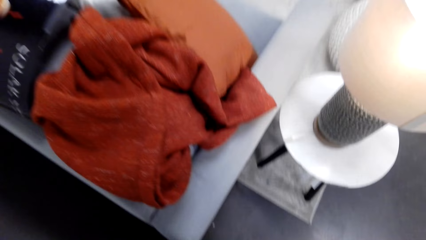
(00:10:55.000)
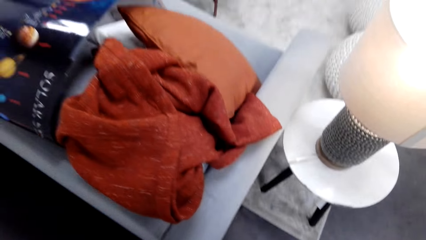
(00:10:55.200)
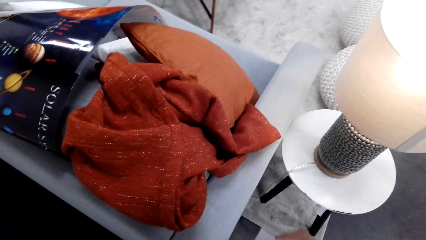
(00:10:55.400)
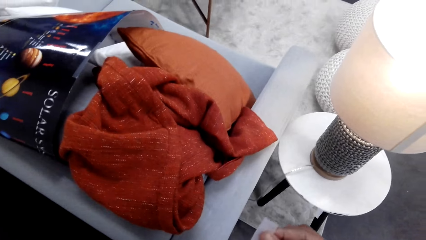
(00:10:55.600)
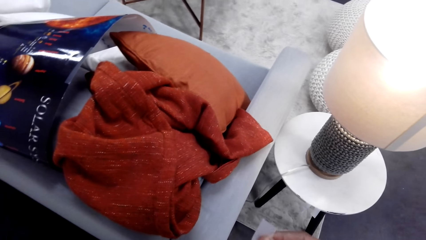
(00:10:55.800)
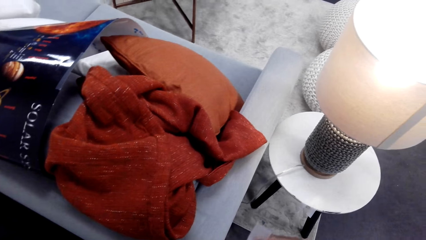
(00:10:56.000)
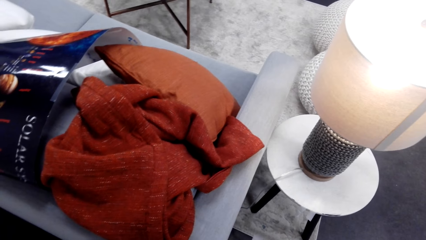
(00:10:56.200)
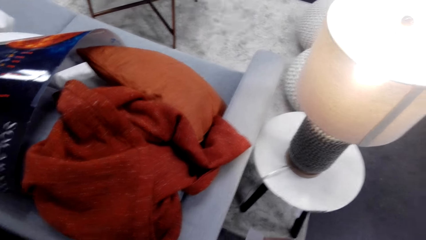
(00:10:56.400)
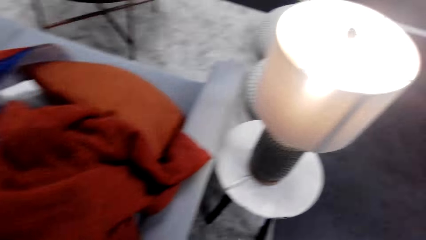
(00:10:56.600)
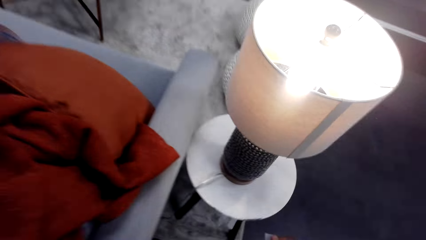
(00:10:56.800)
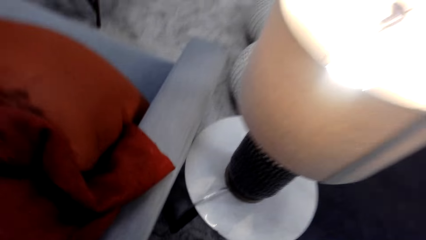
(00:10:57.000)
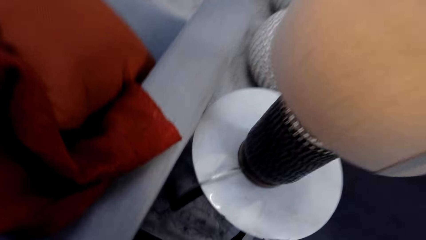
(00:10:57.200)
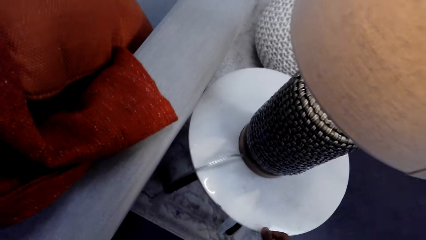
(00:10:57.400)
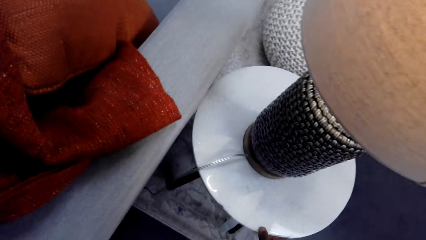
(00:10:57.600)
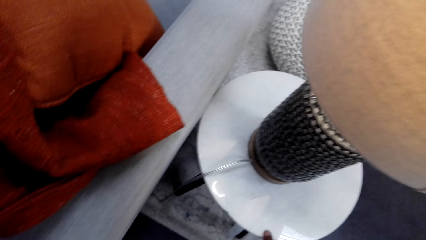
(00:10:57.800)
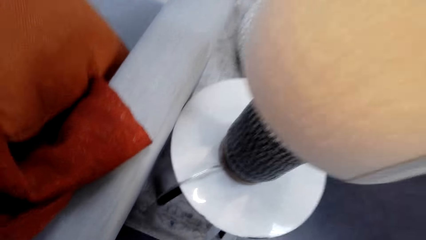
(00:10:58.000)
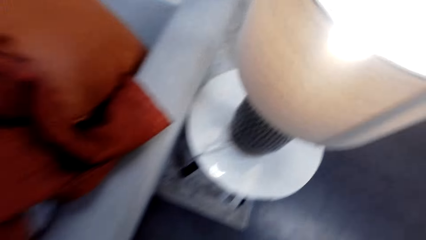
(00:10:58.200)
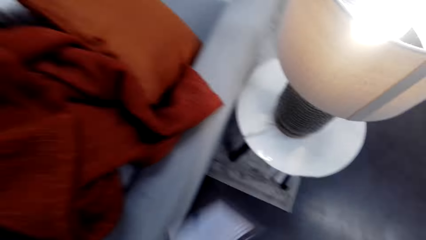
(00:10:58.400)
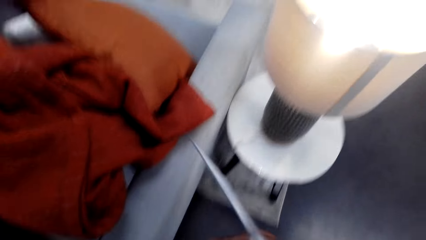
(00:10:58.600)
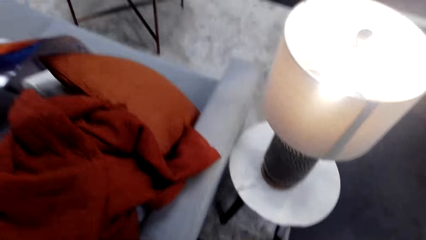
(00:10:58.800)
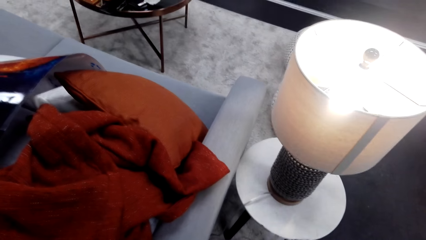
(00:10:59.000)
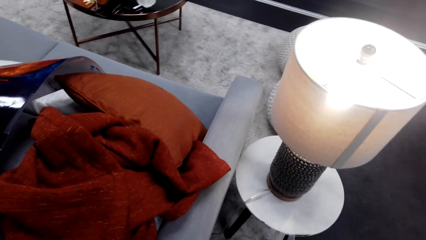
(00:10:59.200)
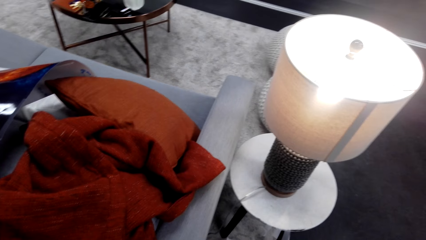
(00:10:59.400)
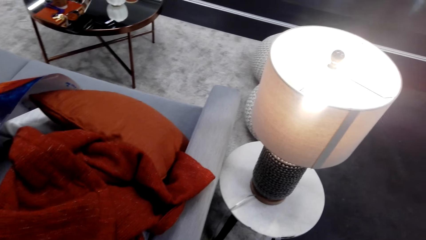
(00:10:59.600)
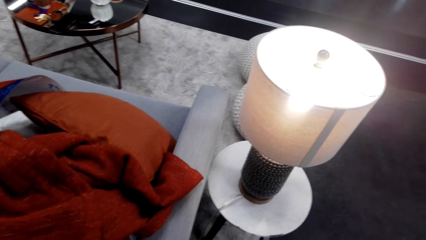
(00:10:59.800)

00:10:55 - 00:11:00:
The camera wearer cuts the sellotape. They place the sellotape on a table. They cut the sellotape. They hold a piece of paper.

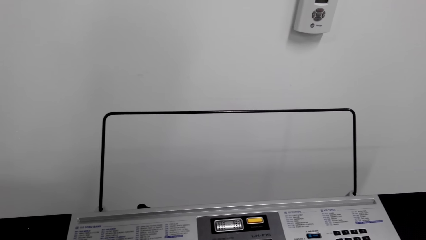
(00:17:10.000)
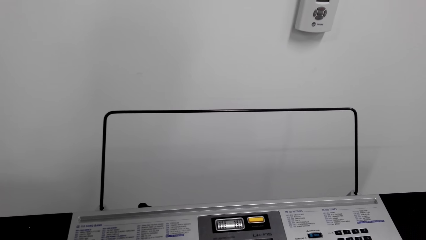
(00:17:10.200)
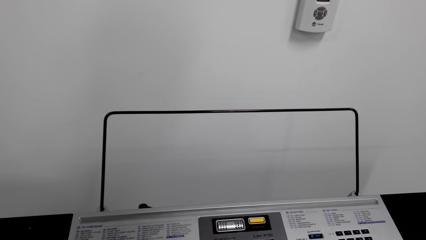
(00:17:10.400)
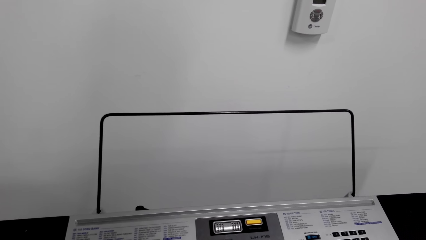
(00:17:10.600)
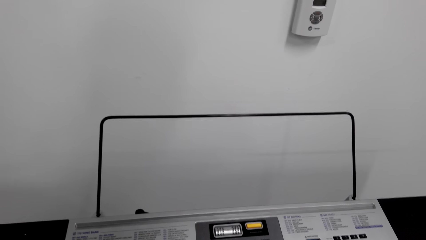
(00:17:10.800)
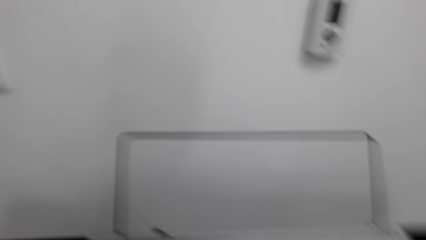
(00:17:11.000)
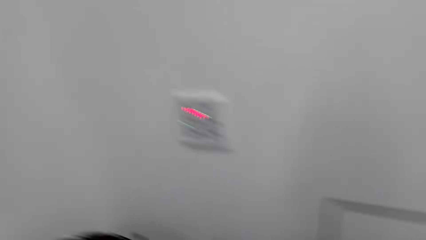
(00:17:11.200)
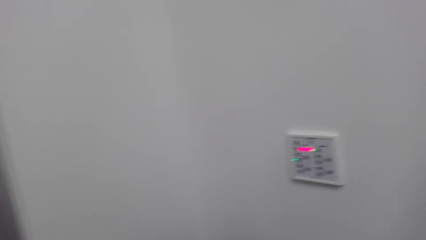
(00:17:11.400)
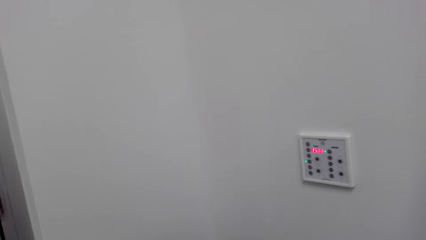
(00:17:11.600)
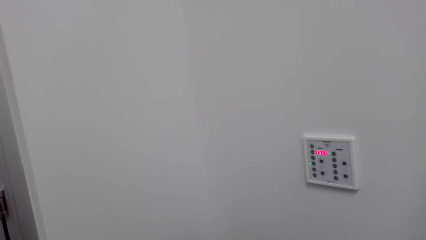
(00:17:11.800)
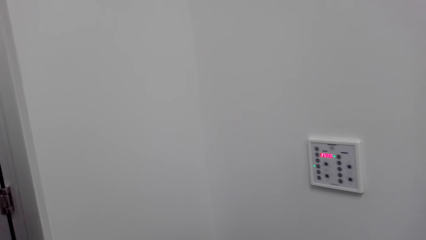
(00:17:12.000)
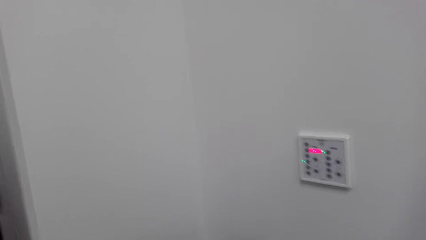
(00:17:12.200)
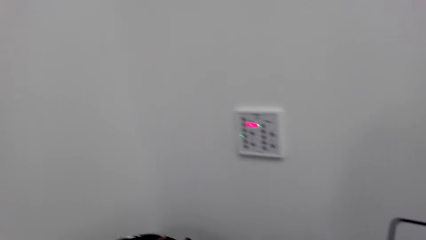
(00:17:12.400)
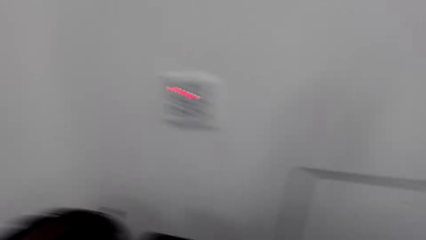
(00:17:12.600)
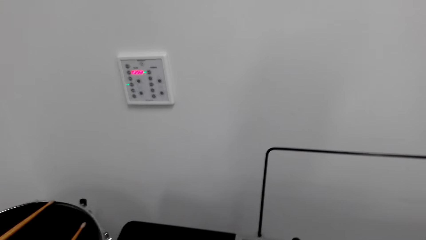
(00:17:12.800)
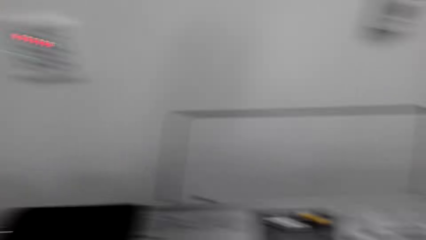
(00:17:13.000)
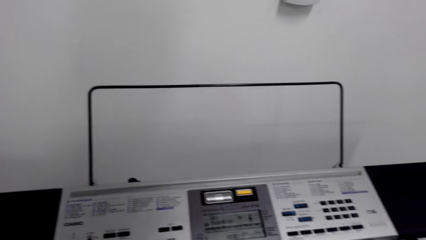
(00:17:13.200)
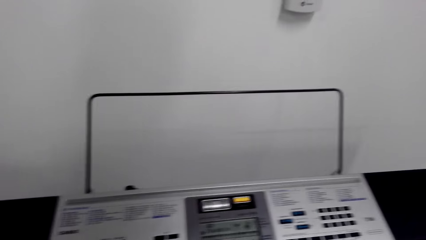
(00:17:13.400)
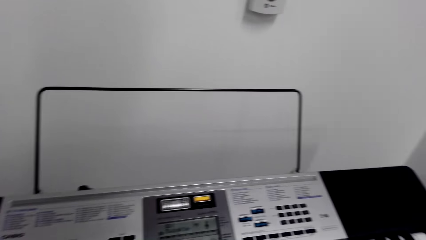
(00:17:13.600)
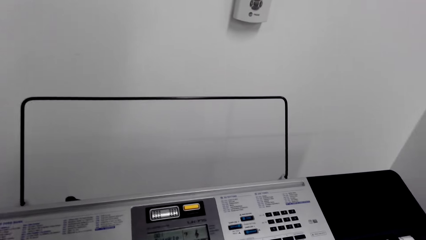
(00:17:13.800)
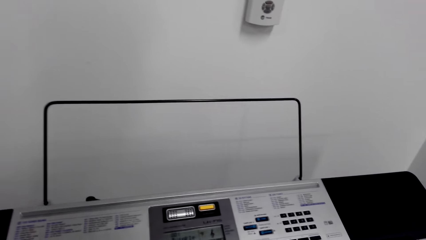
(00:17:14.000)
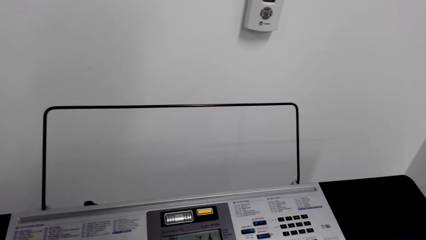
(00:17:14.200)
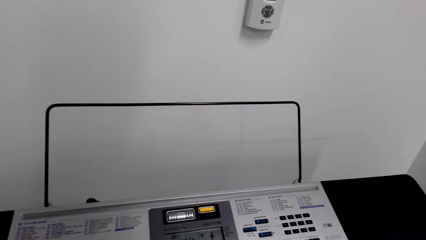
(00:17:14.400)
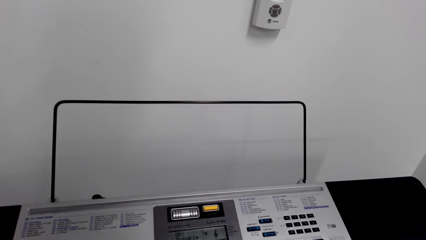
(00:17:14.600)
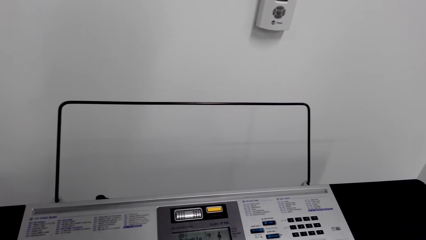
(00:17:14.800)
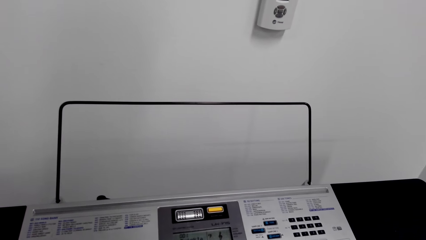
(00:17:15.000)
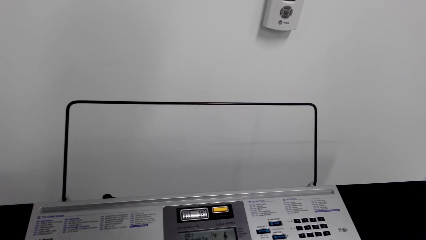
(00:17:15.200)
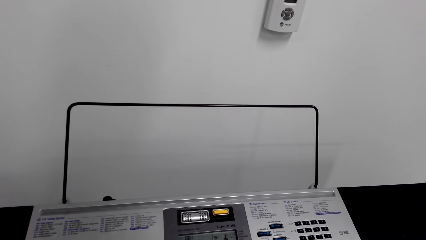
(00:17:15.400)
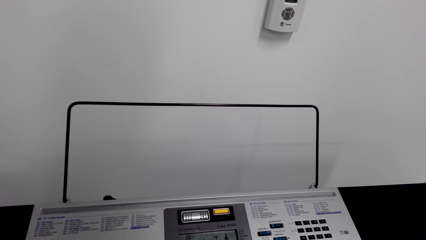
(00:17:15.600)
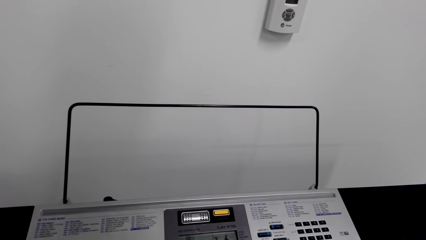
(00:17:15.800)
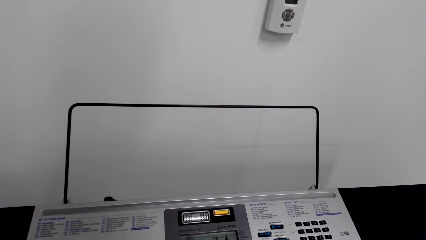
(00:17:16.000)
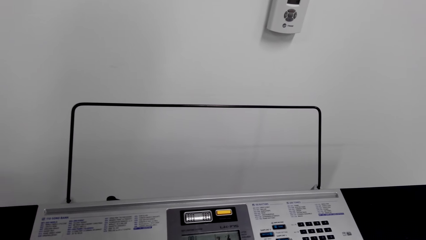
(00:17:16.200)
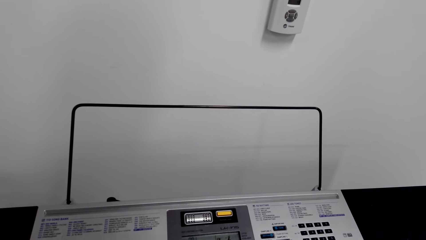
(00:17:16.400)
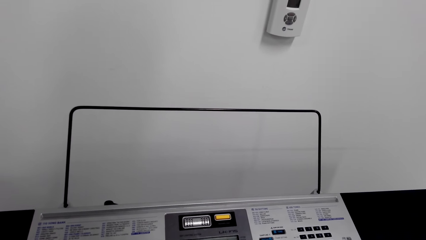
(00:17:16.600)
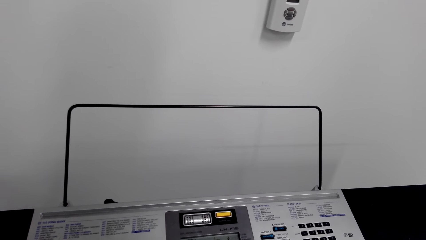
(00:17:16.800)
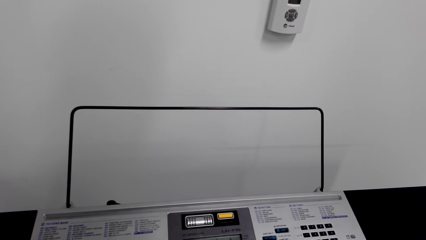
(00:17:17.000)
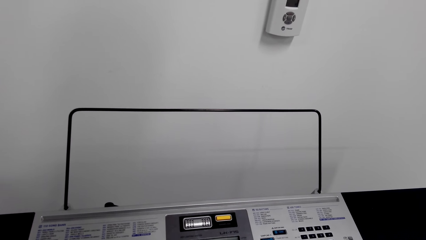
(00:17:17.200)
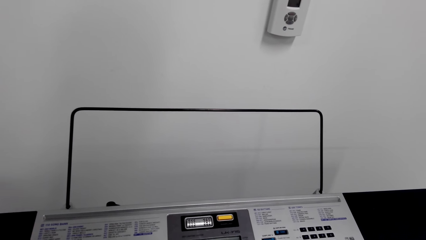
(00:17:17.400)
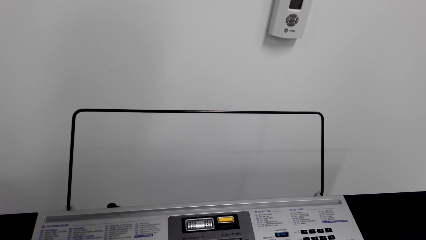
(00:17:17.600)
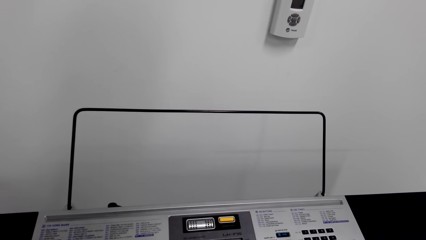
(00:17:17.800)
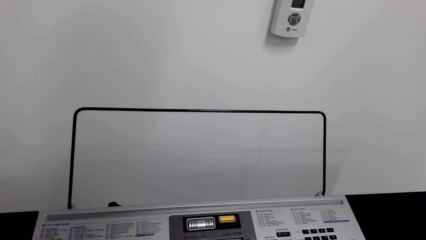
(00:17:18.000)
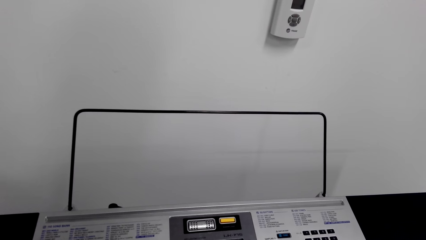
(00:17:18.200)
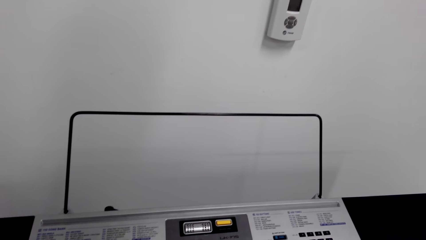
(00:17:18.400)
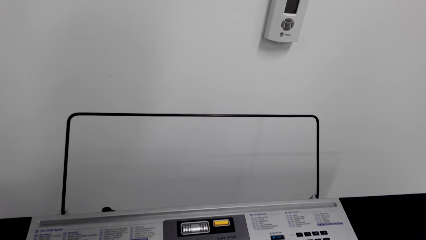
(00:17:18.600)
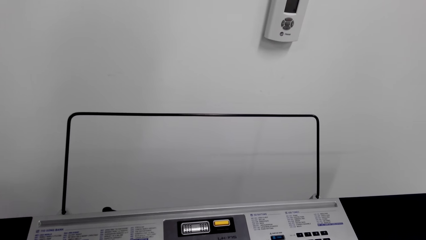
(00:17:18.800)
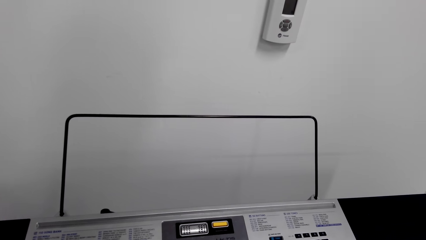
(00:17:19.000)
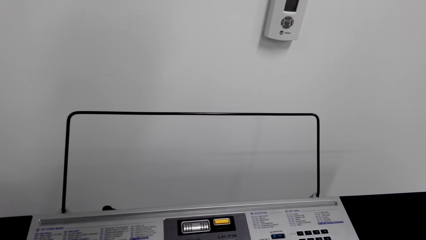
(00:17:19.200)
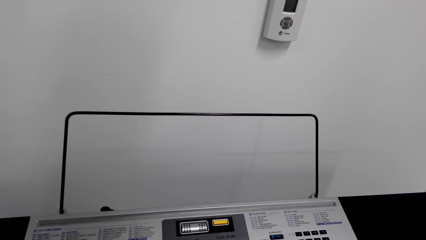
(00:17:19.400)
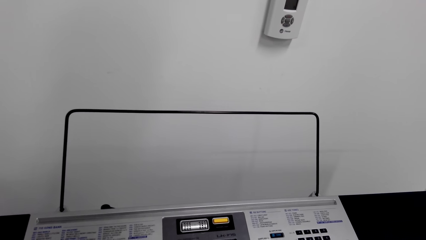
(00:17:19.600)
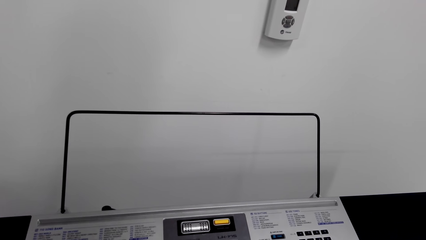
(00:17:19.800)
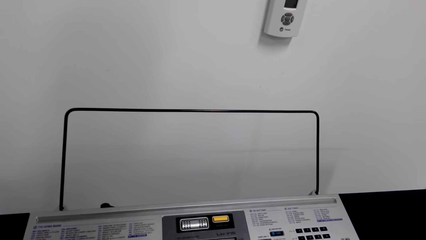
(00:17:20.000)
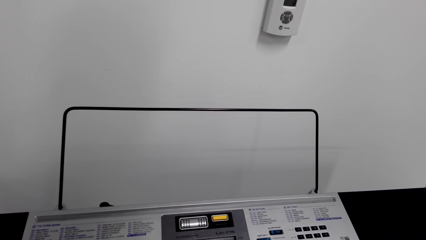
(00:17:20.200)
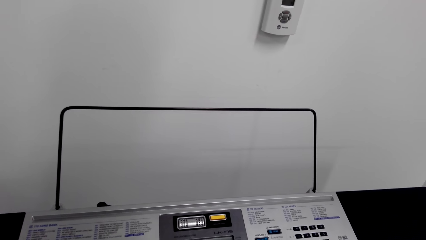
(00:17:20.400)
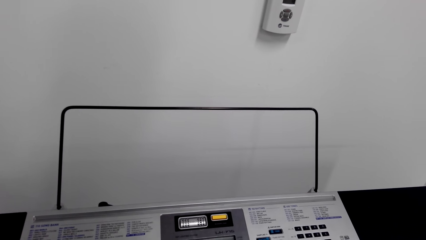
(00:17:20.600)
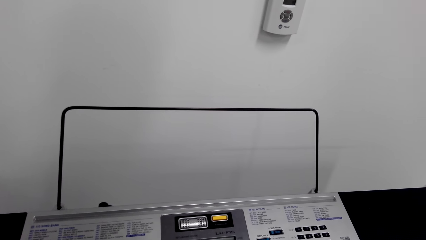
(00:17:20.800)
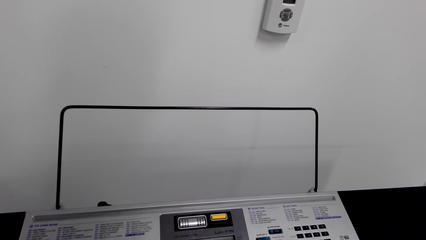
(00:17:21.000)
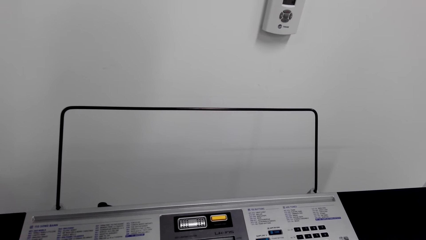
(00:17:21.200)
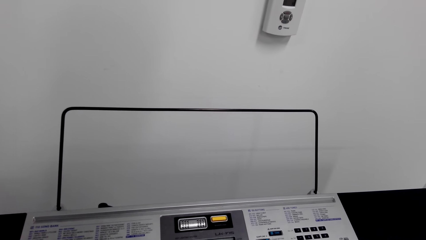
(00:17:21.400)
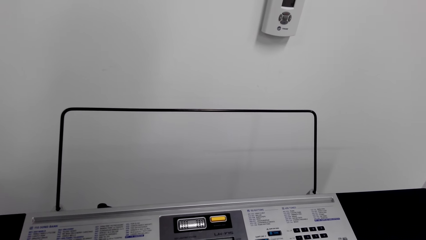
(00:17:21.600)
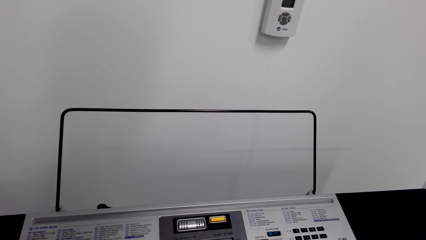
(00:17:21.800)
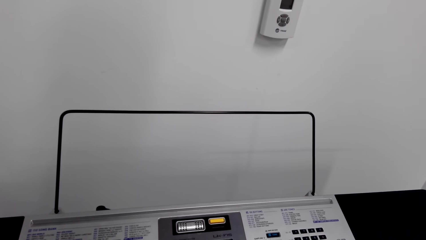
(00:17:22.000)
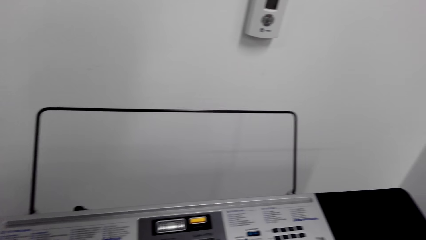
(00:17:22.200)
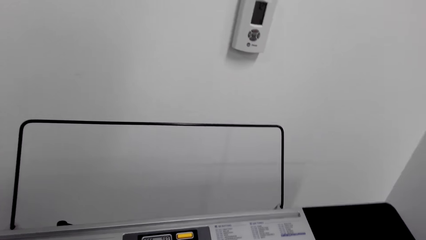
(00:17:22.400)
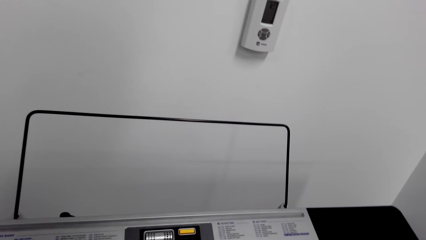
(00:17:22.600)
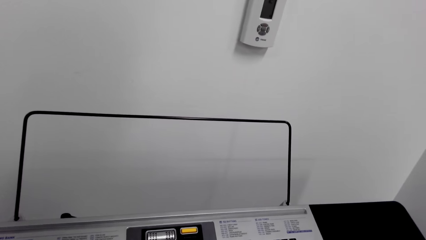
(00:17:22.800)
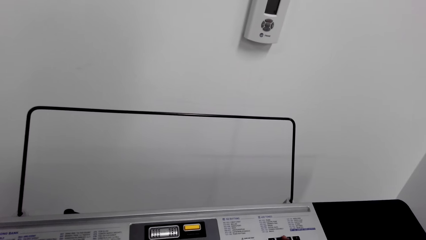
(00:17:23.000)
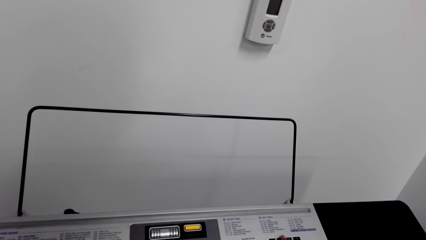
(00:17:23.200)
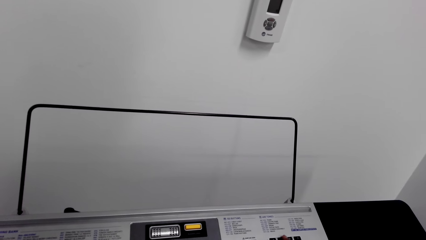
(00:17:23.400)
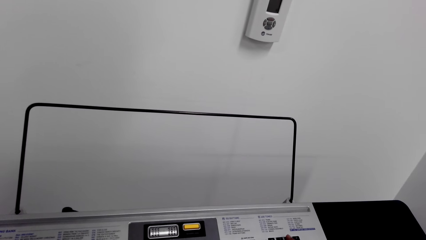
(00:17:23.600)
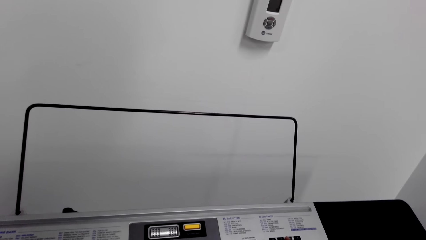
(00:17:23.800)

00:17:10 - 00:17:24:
The camera wearer looks around the house. They look on a wall. They play the piano or keyboard. They breathe.
